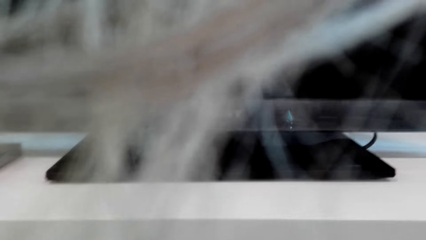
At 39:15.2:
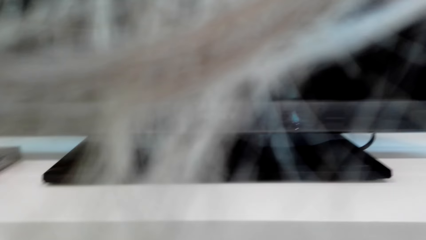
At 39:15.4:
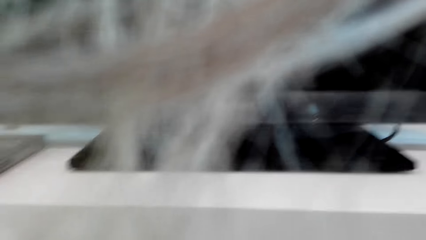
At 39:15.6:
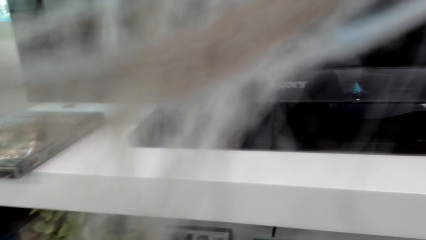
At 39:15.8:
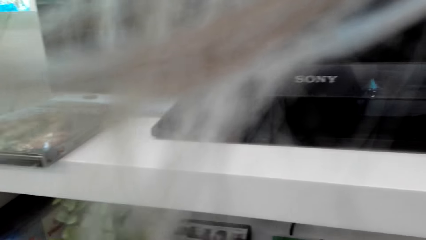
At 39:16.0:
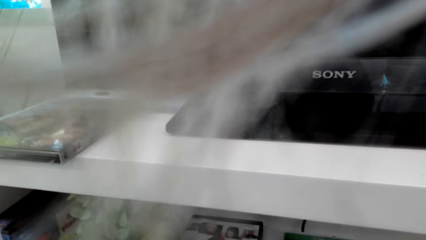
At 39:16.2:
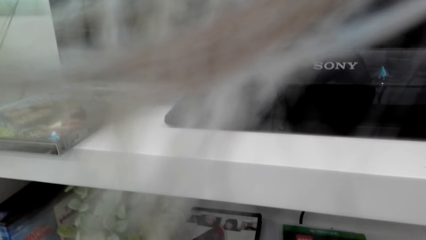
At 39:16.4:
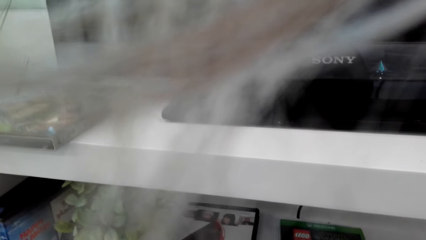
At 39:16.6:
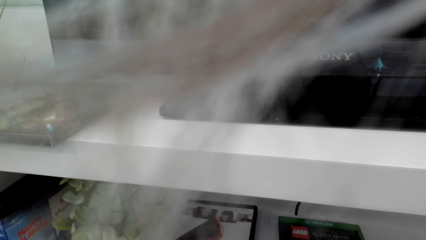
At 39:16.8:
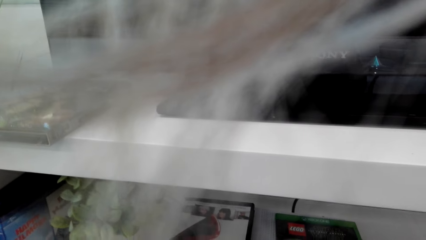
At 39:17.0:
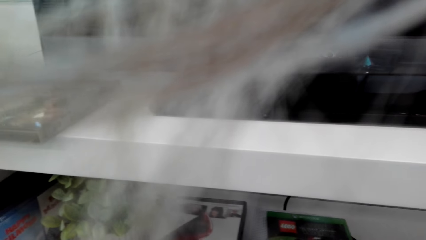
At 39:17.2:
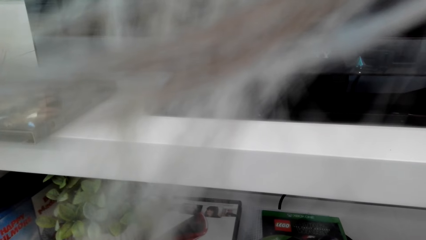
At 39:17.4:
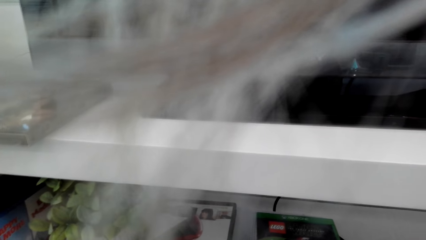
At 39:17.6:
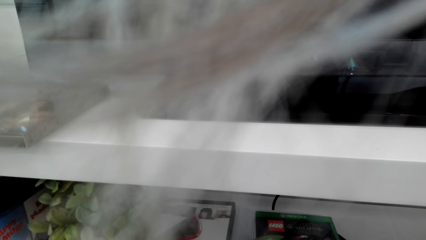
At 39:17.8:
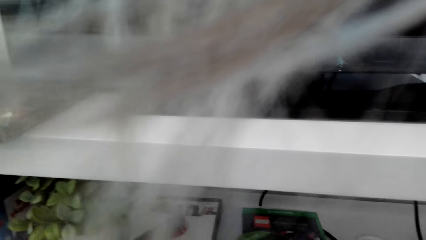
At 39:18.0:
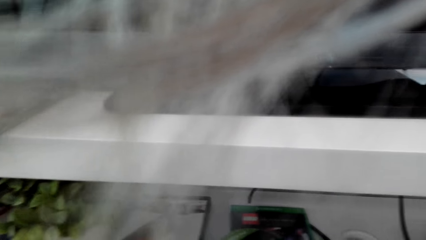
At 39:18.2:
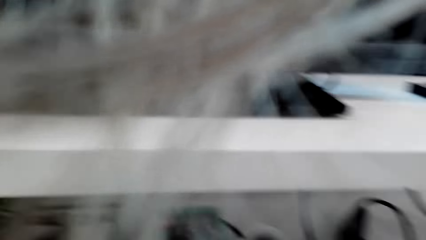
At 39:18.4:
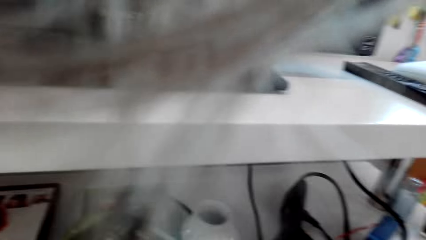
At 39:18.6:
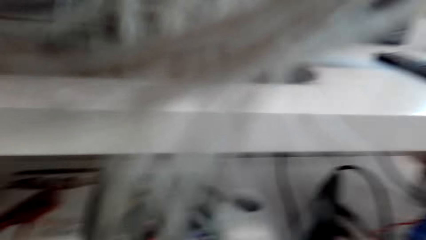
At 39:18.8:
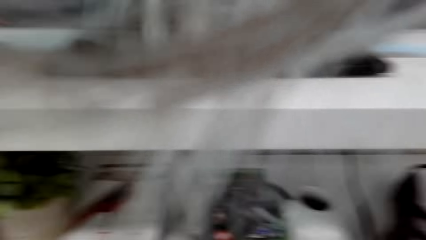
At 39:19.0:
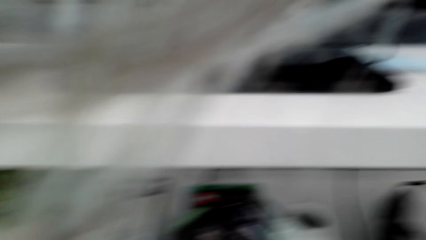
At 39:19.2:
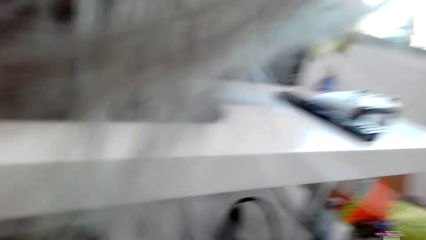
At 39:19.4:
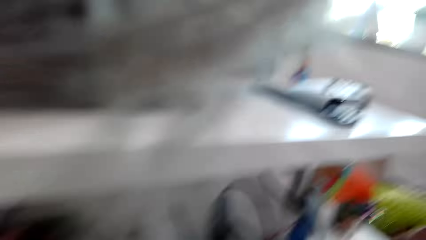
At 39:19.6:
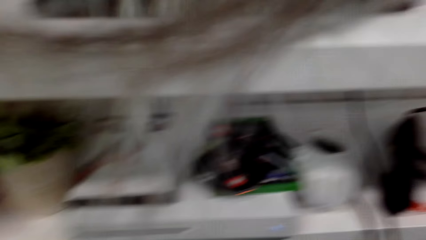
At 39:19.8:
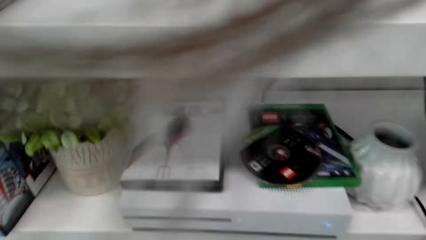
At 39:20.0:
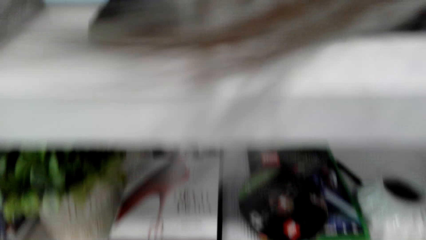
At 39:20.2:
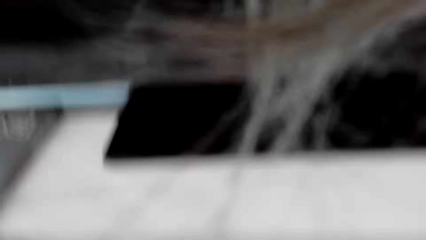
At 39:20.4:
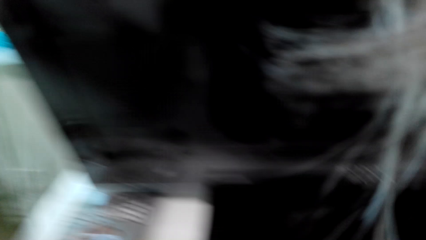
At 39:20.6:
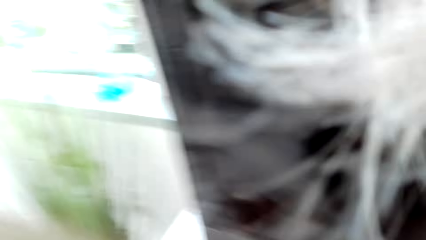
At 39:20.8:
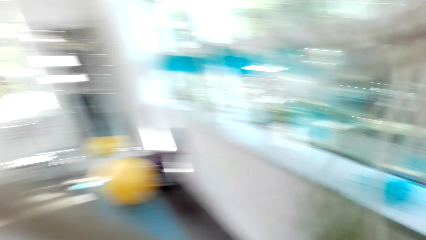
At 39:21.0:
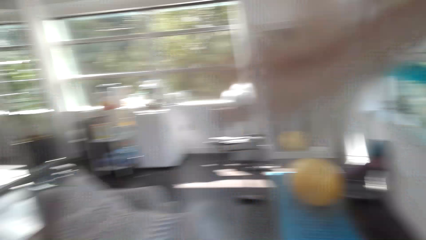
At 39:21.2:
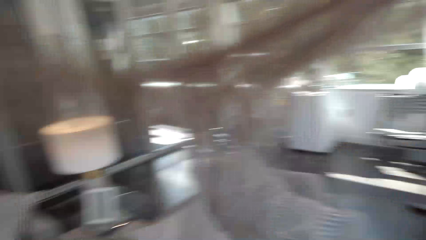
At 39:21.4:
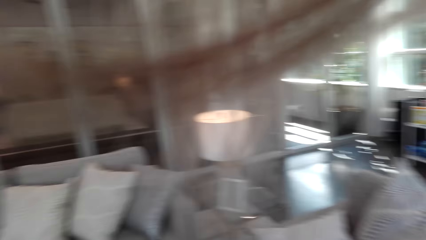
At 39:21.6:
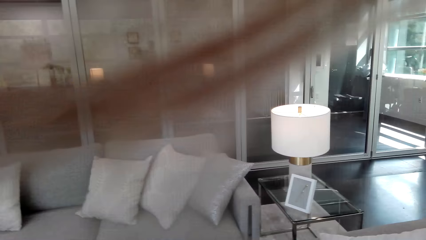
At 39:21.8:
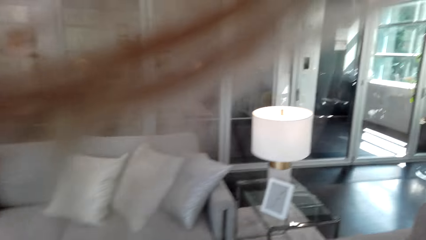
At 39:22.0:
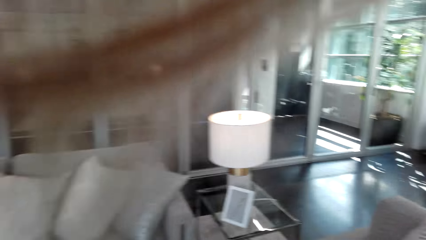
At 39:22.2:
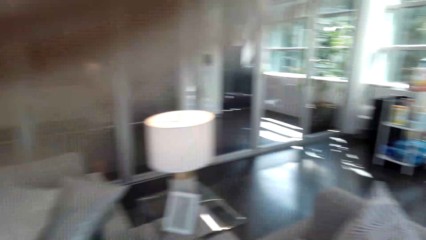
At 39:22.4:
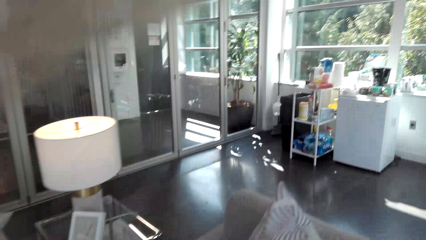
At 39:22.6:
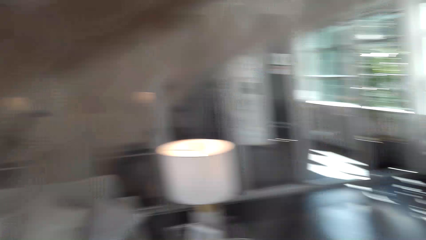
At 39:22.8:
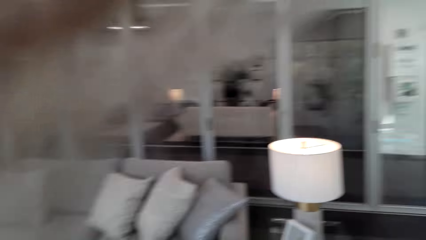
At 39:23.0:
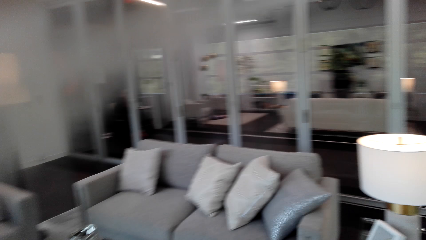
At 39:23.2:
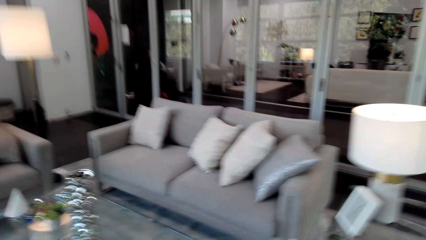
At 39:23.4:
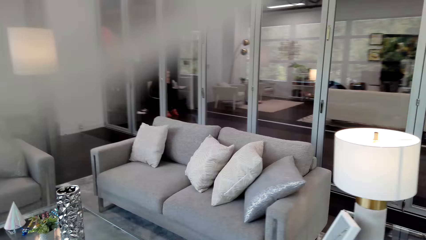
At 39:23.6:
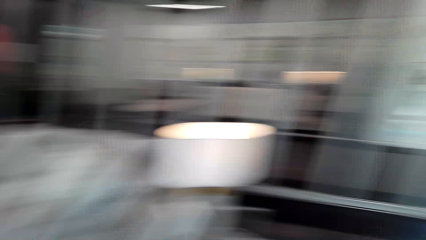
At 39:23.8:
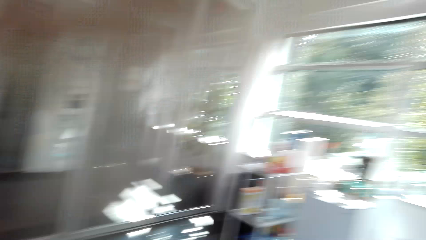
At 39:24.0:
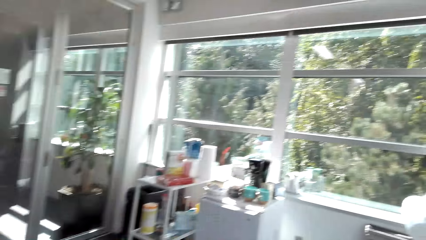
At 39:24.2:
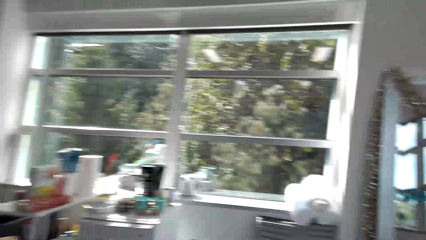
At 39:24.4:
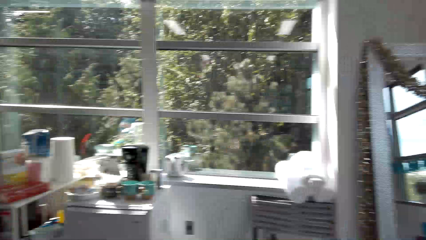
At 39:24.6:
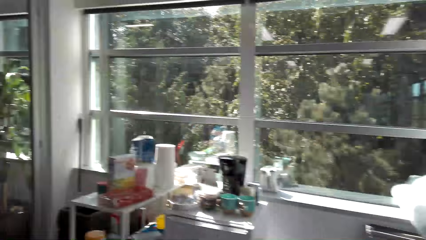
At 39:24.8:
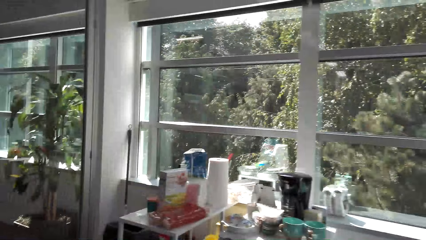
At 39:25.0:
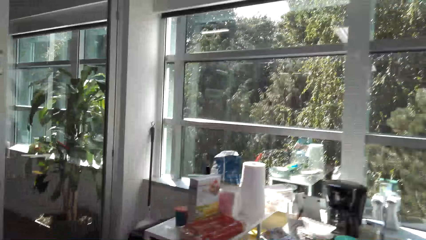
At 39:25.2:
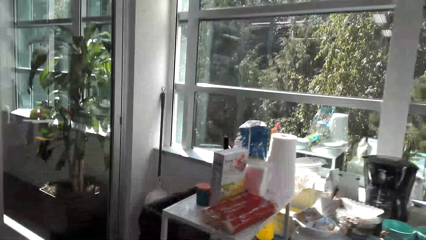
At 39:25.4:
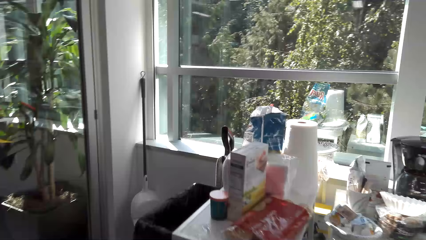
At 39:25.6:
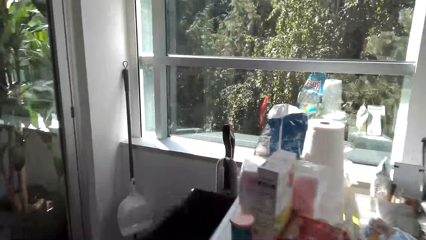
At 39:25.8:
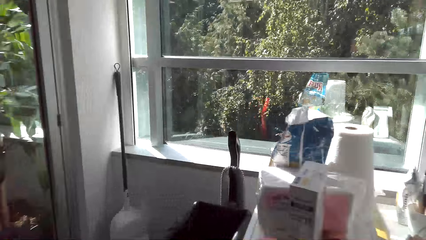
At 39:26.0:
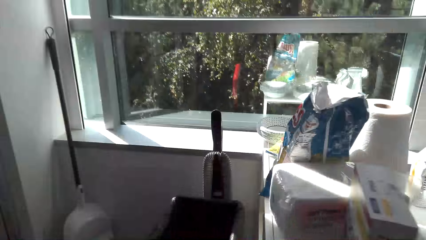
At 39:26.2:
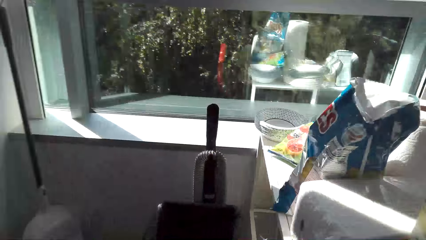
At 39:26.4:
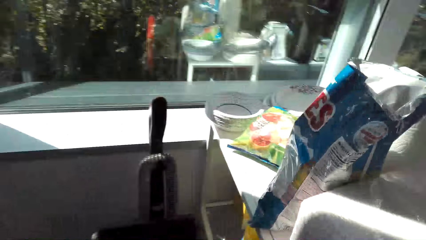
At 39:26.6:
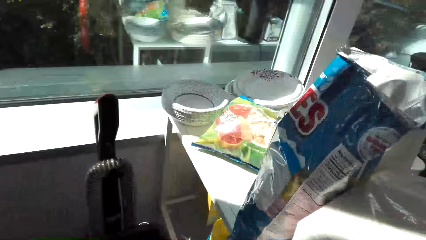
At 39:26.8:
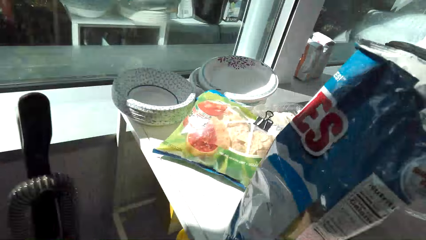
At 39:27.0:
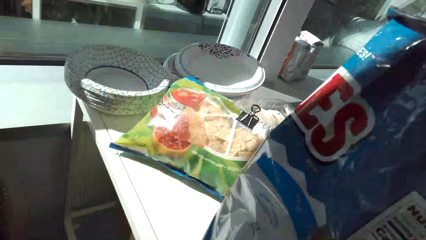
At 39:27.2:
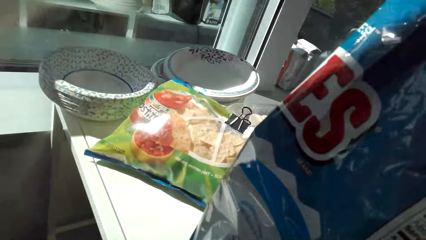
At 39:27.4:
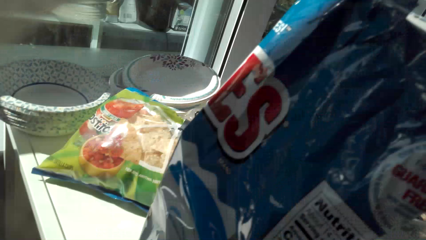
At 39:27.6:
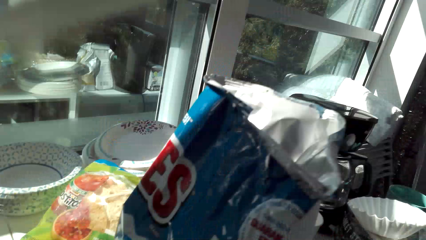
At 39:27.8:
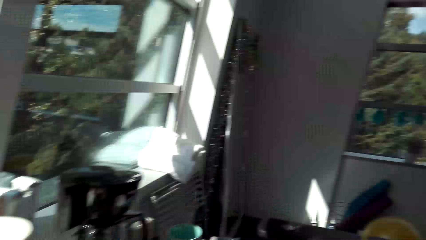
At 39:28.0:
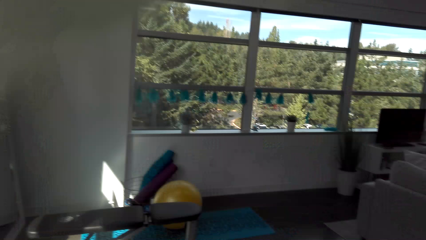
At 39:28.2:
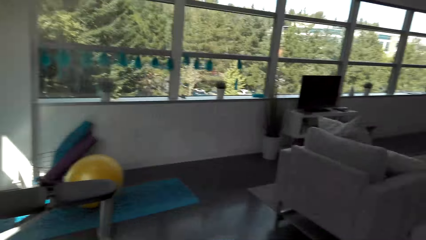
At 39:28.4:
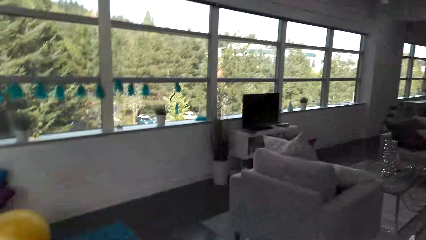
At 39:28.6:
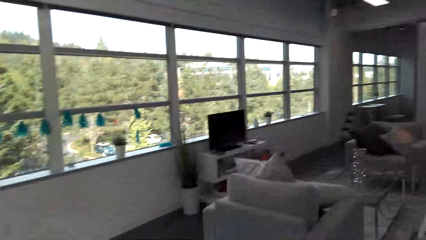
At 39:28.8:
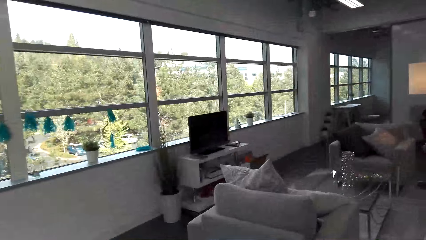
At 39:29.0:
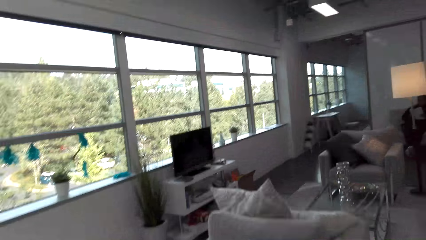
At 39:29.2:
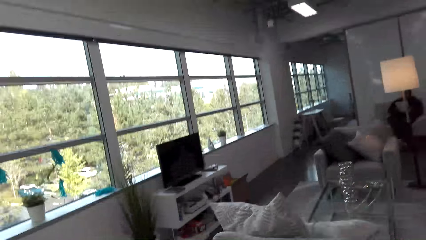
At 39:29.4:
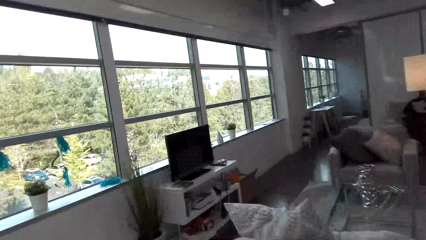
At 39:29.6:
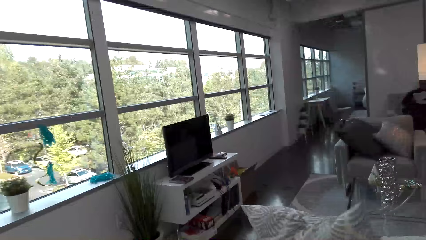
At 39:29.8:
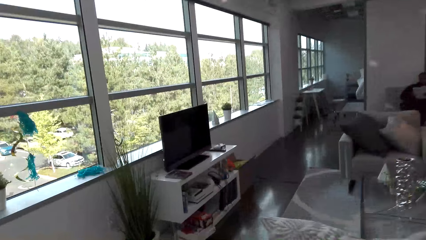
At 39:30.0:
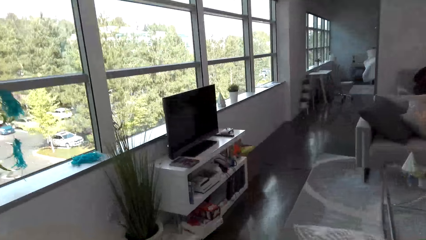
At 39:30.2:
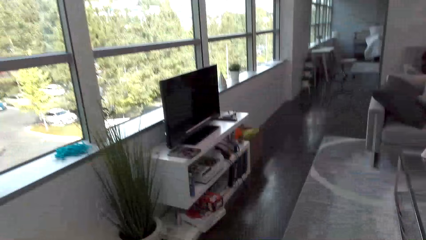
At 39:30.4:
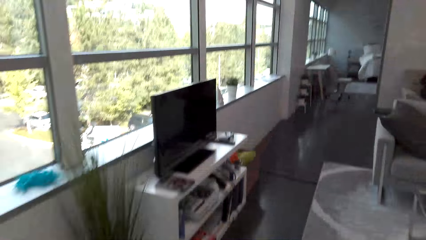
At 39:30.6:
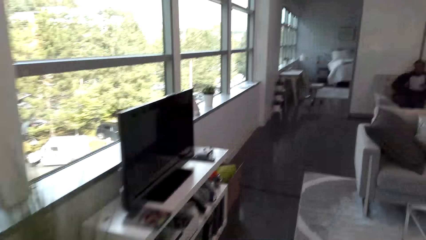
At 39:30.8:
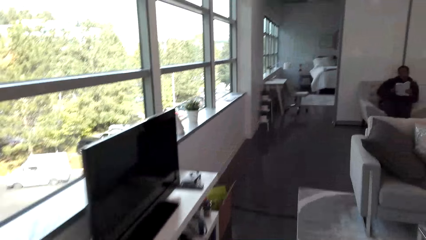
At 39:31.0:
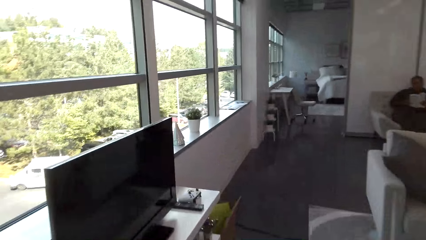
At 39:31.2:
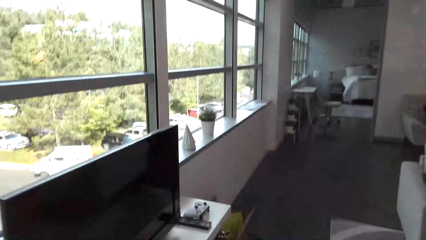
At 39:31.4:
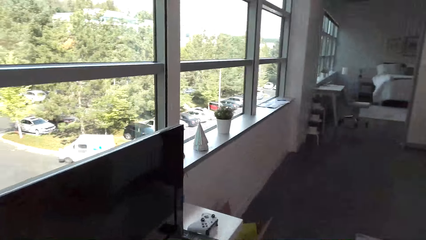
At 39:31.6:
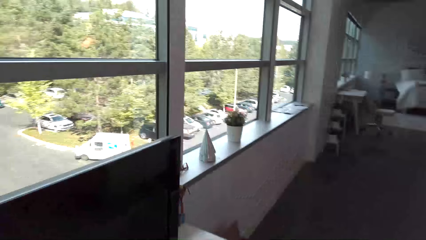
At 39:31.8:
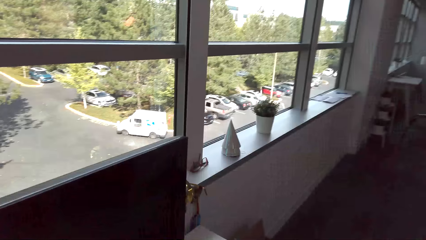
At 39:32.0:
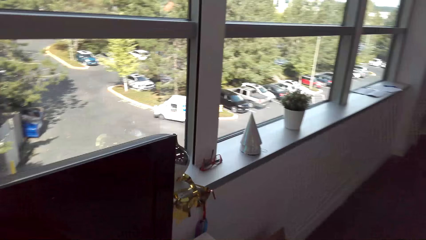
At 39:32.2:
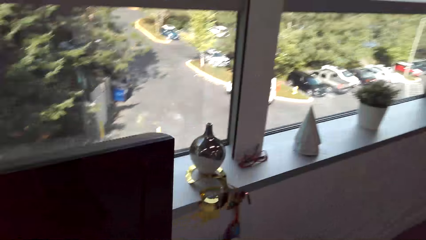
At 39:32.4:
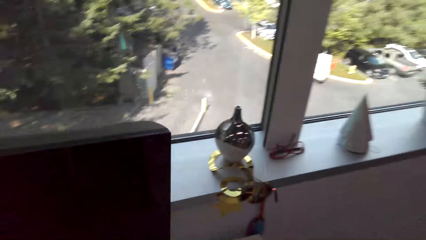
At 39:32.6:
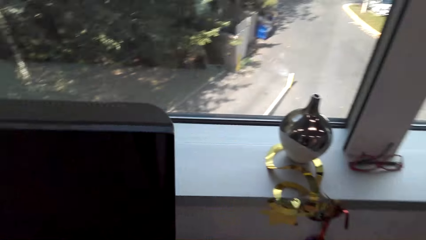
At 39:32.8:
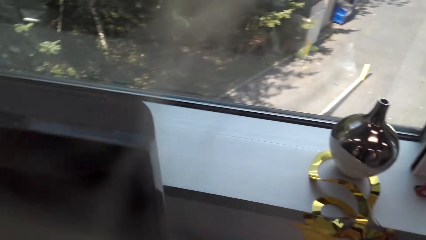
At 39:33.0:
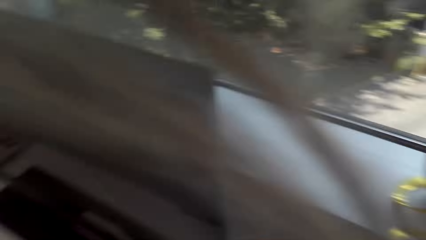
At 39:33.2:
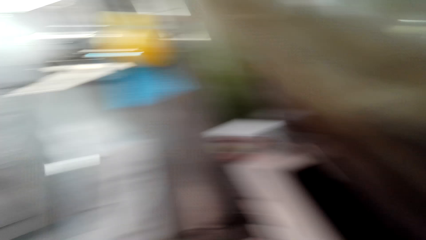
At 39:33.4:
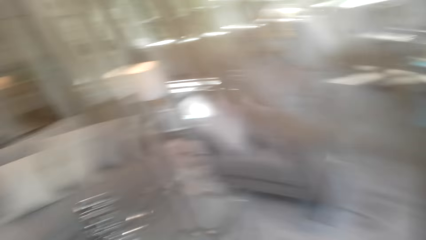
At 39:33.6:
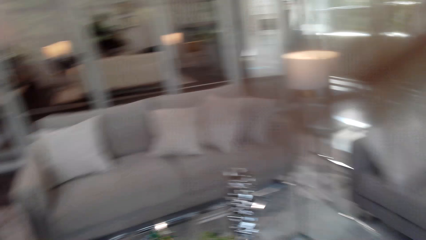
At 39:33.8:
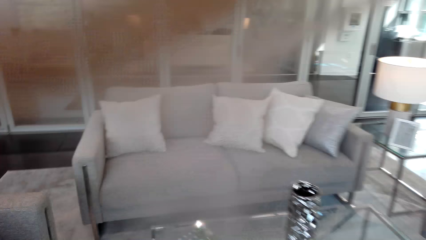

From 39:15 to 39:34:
The camera wearer walks around the house. They walk towards the kitchen. They bend beside the table. They walk in the house.
